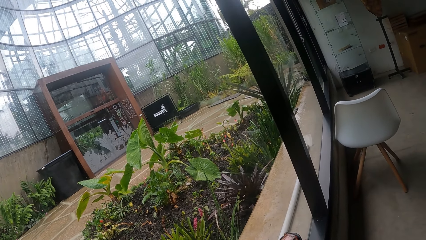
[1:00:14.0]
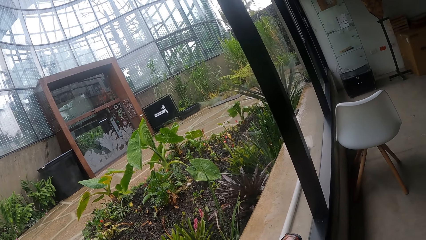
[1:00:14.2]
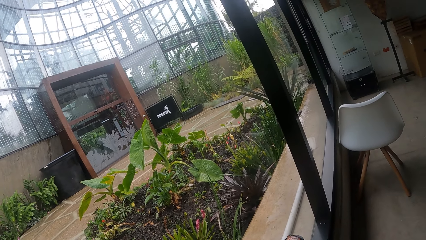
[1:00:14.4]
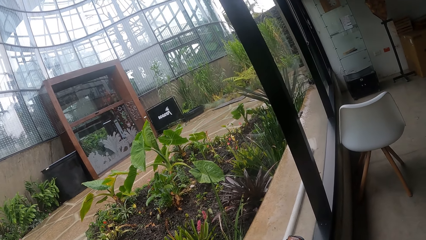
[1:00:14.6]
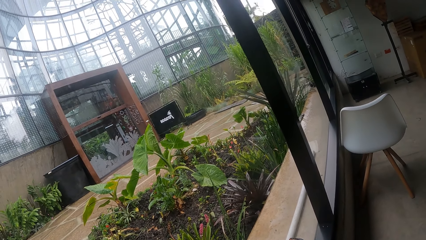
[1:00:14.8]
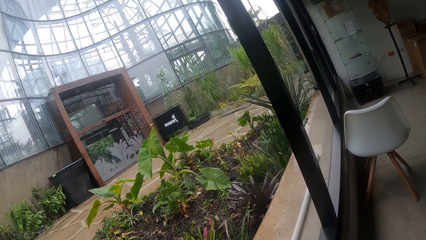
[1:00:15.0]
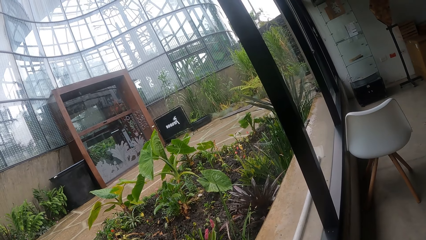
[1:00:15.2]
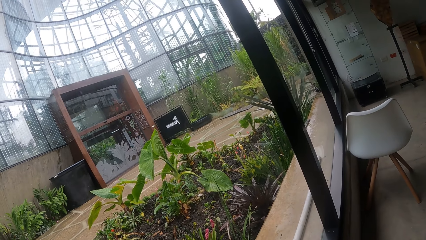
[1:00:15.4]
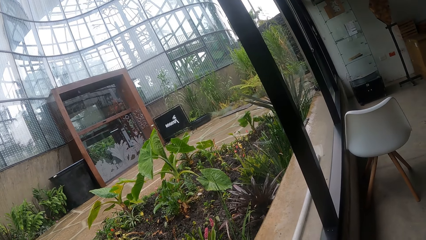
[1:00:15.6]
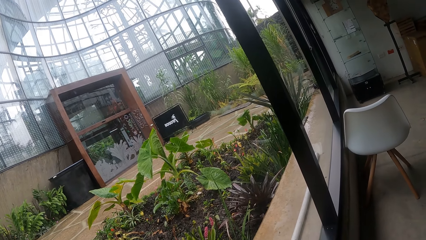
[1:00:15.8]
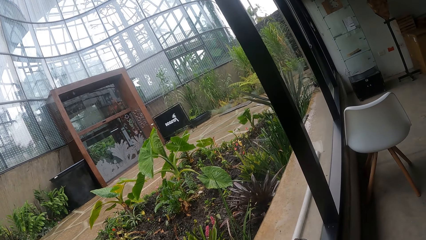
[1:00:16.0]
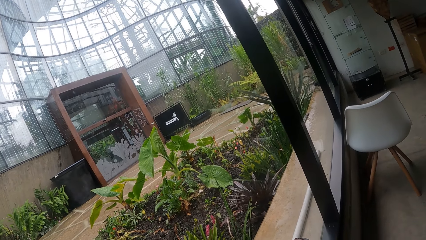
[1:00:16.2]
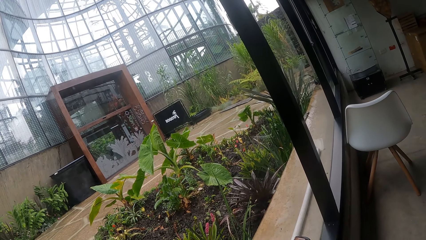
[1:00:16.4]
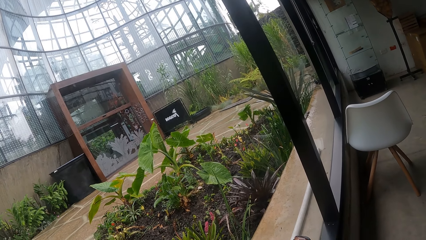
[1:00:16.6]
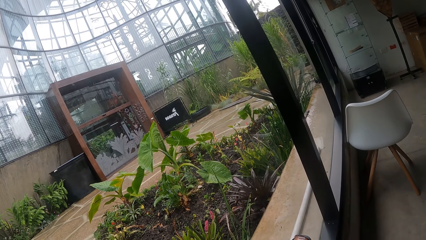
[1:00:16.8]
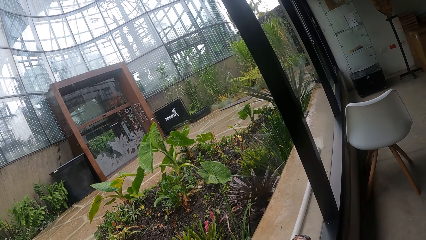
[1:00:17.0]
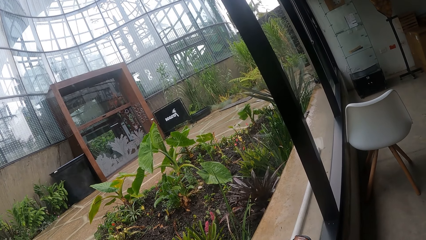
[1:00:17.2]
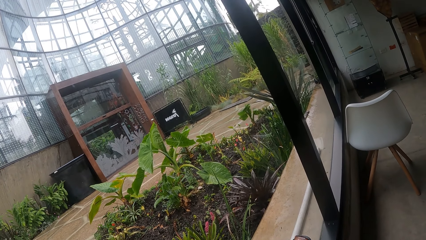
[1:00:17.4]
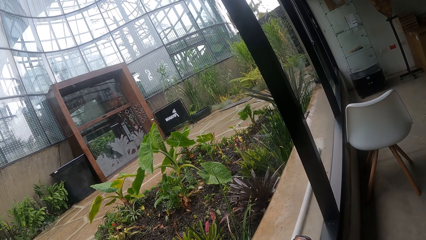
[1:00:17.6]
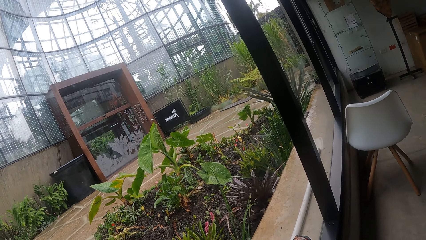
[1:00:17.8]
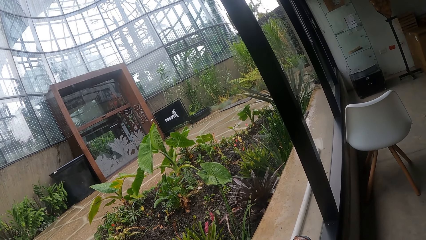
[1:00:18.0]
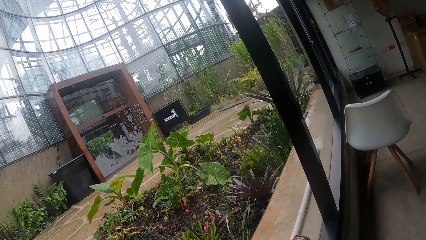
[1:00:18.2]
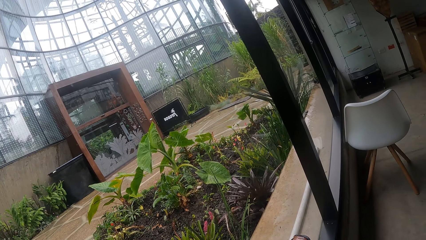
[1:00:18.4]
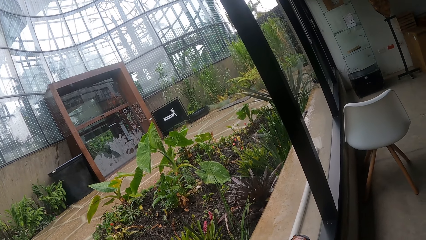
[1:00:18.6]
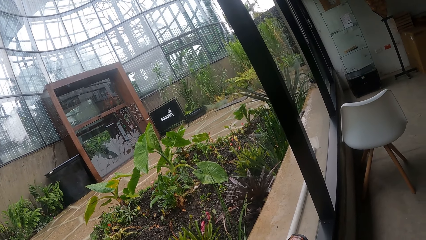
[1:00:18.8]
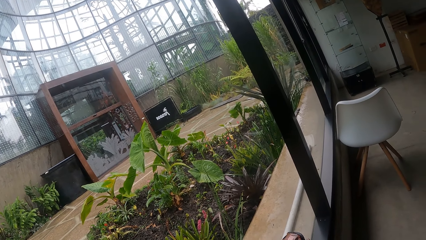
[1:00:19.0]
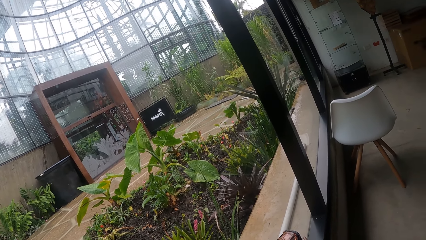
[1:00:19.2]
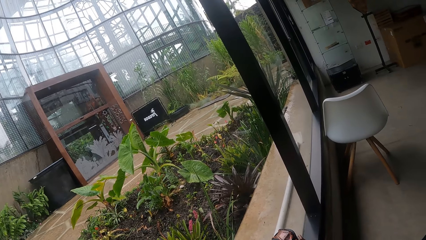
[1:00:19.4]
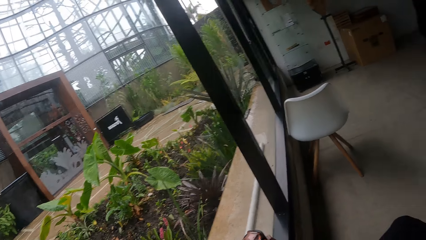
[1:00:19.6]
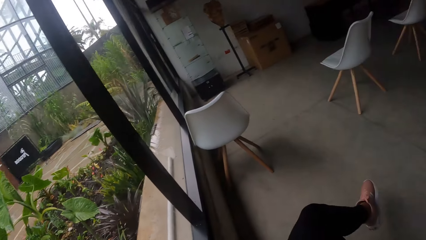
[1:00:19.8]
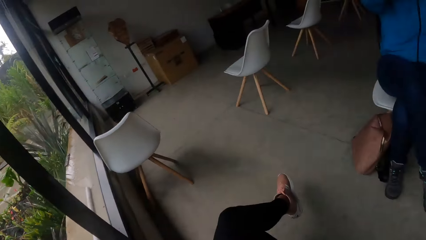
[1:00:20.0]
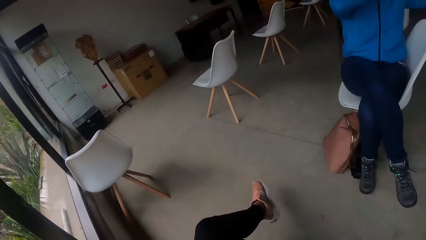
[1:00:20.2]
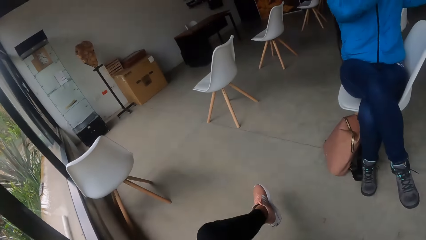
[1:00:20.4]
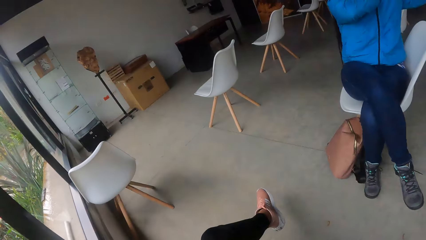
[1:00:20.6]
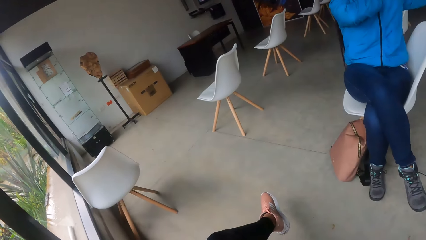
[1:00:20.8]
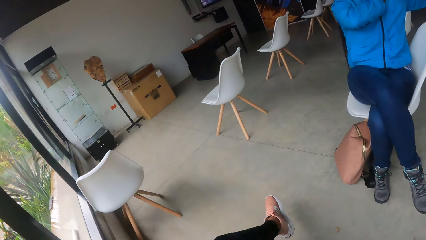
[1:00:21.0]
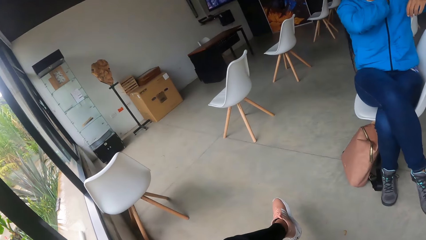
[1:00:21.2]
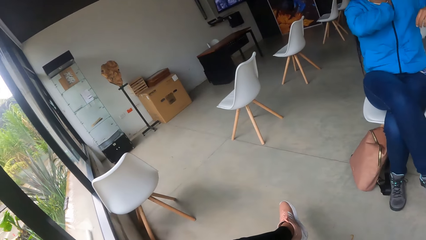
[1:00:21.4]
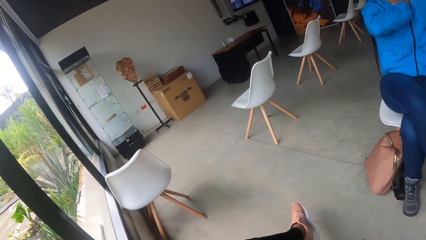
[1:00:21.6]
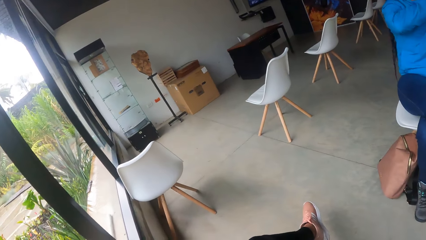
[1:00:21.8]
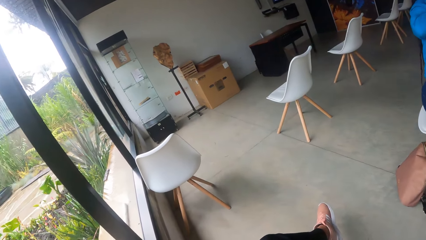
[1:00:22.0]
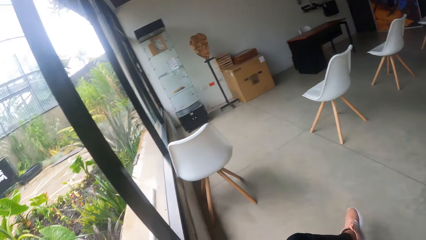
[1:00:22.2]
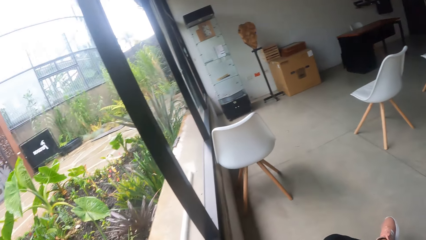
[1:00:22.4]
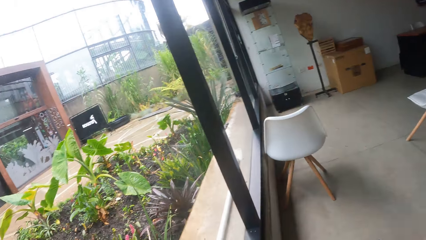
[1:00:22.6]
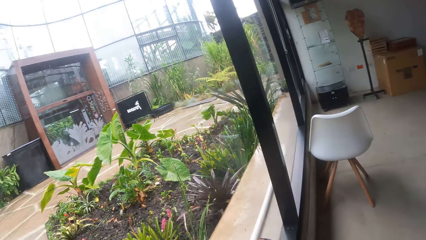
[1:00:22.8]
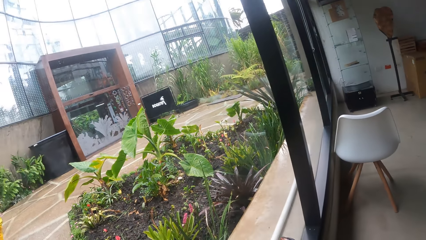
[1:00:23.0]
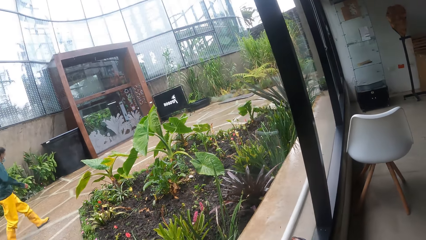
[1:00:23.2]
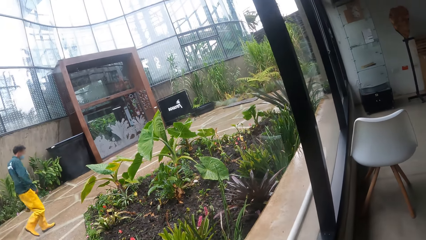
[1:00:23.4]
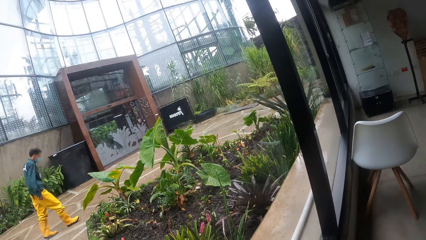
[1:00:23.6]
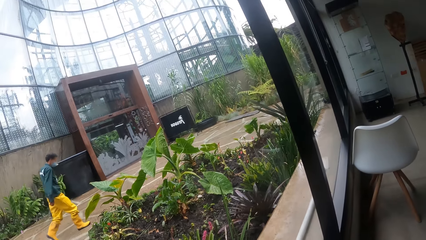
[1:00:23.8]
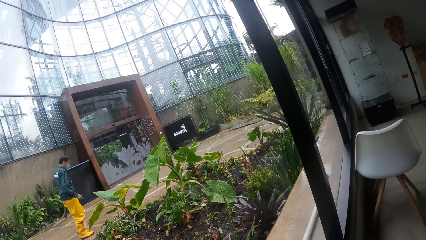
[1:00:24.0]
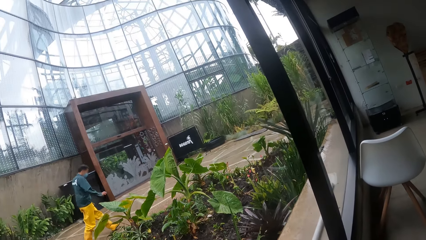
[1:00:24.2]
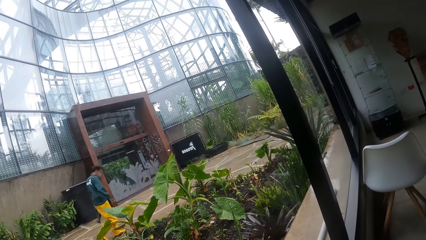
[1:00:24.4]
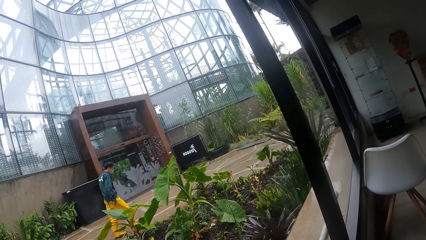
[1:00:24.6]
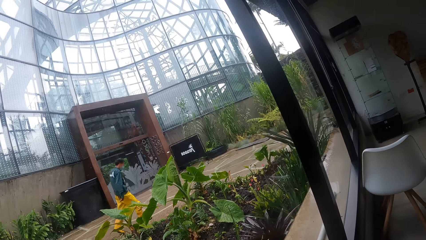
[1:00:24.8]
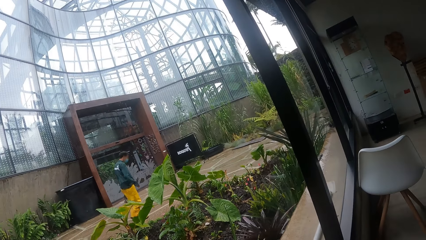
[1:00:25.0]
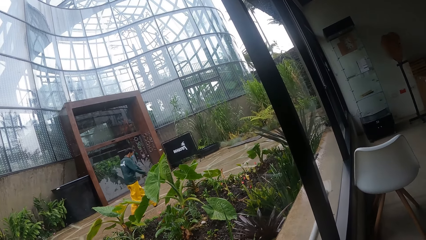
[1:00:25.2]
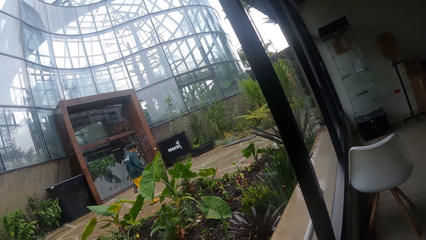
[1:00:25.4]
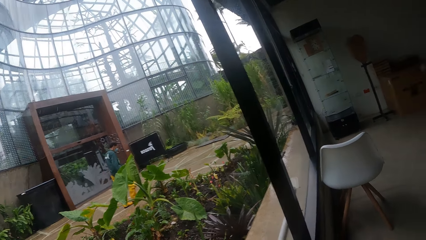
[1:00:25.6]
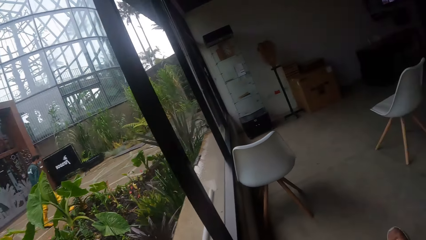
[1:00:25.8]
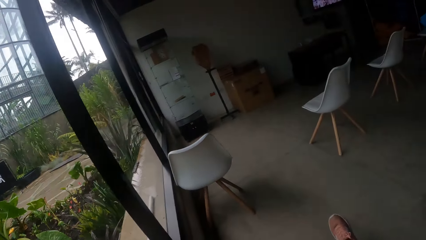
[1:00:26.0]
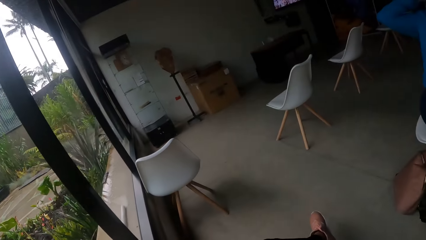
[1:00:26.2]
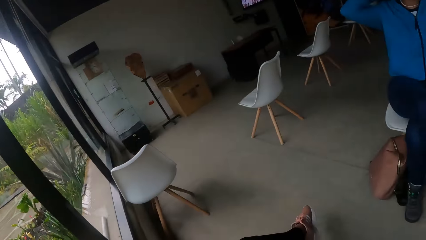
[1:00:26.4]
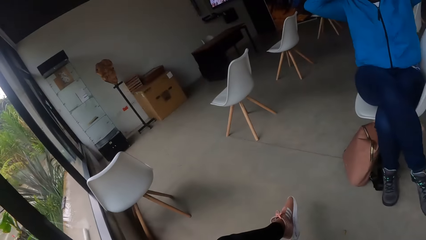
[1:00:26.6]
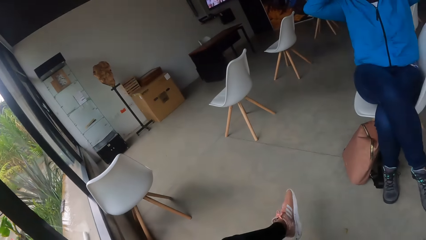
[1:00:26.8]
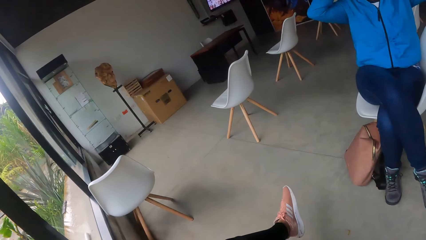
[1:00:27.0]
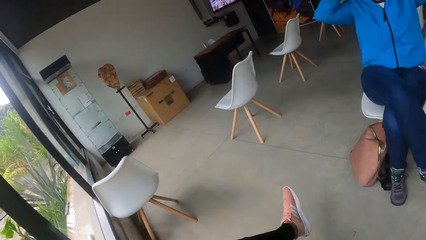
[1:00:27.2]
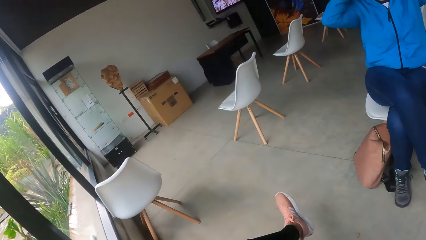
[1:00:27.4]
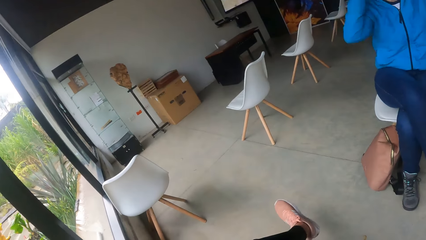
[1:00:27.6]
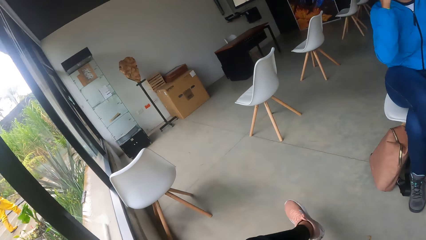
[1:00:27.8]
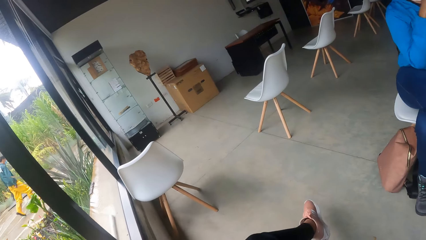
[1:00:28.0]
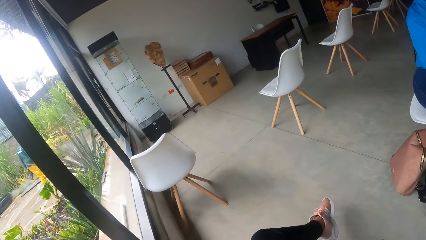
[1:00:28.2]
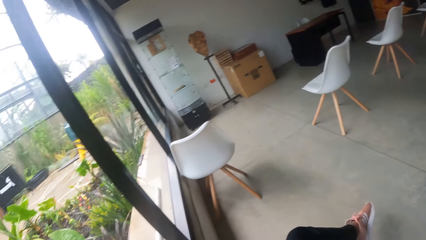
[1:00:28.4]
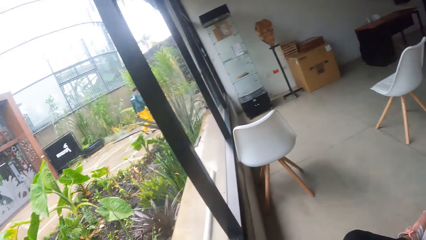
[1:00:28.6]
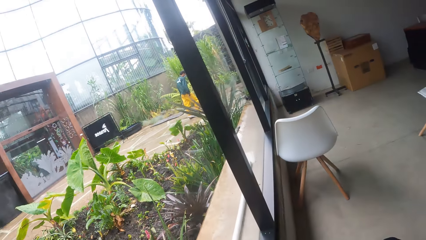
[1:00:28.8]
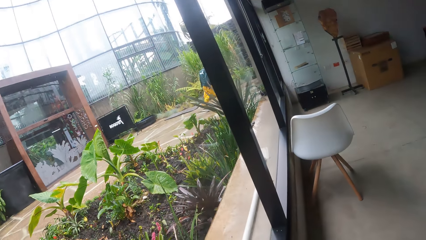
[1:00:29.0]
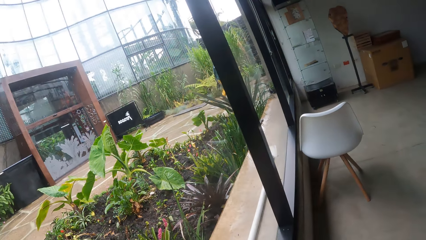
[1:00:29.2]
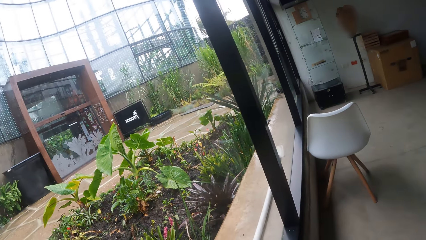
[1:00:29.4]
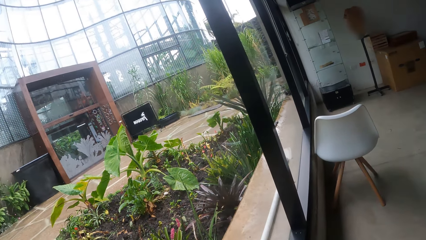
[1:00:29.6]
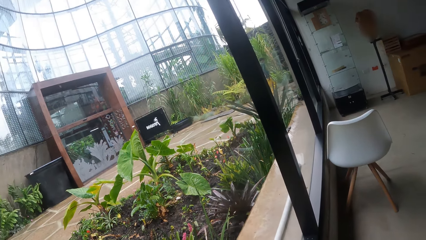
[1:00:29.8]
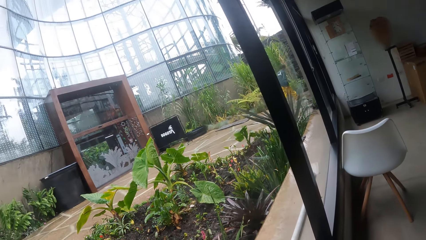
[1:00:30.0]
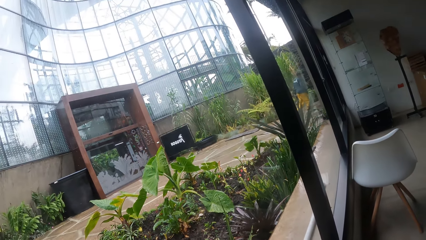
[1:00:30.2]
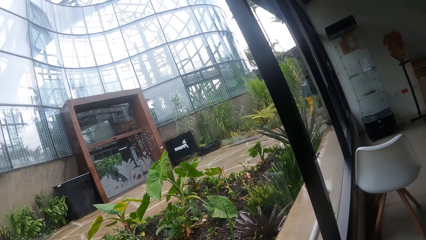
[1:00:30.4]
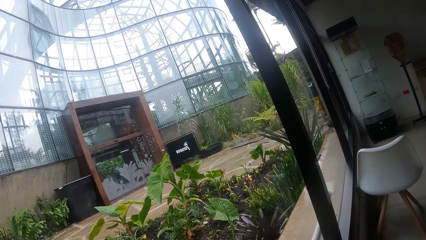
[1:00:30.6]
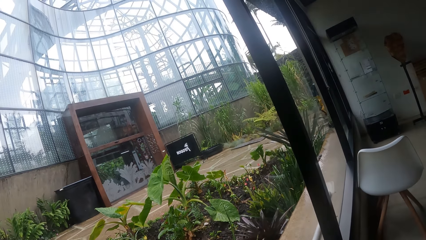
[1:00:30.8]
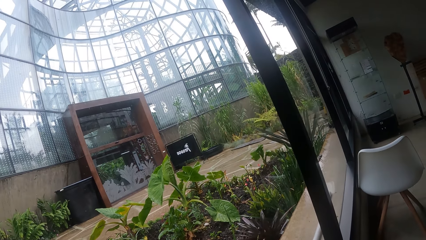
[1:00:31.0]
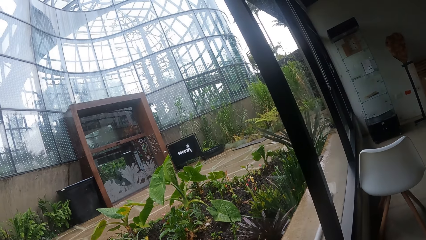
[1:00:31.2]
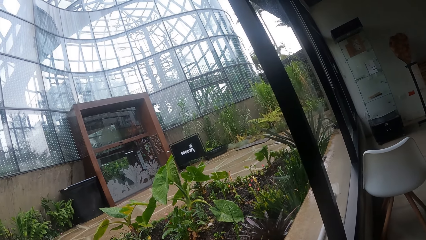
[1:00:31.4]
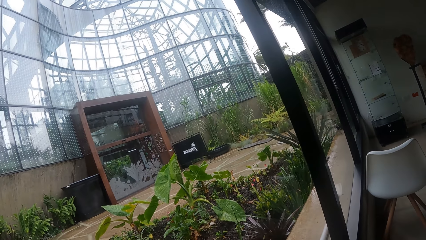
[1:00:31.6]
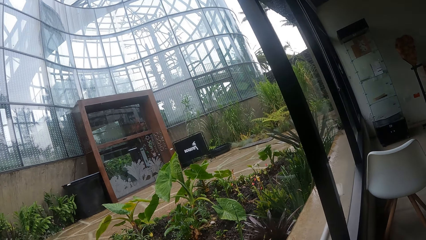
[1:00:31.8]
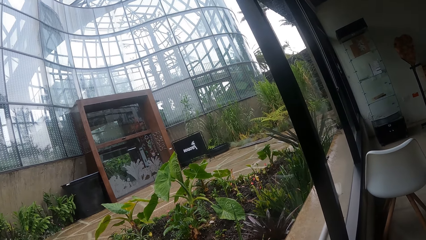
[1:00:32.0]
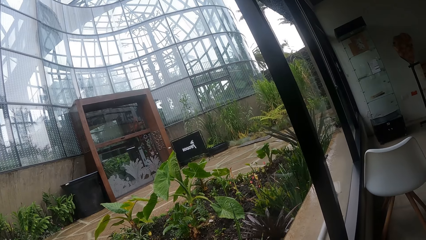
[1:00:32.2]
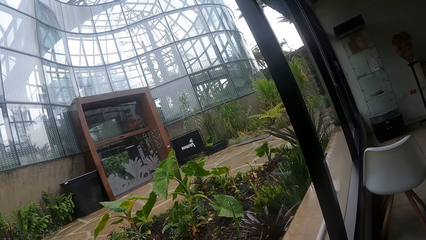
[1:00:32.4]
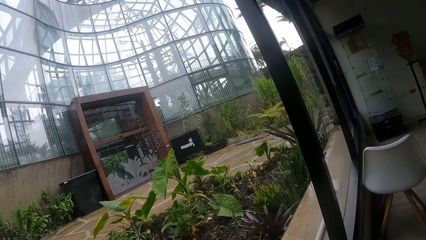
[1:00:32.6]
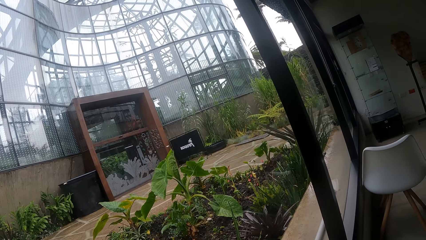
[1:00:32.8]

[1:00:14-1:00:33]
The camera wearer looks at the woman. They turn to the woman. They look through the window. A man walks by. The camera wearer turns to the right. They look through the window.
